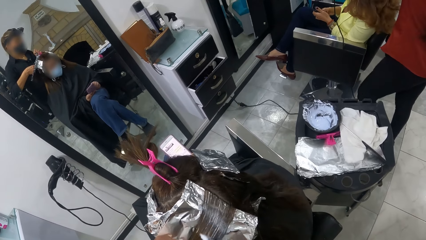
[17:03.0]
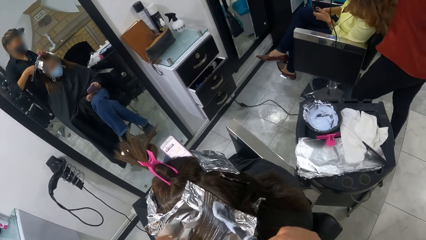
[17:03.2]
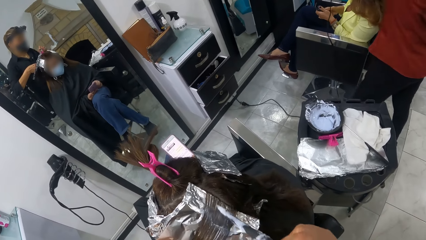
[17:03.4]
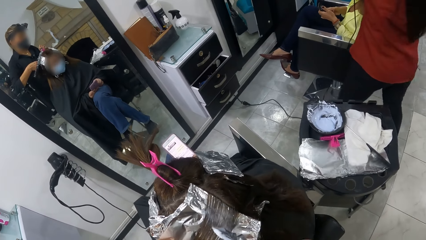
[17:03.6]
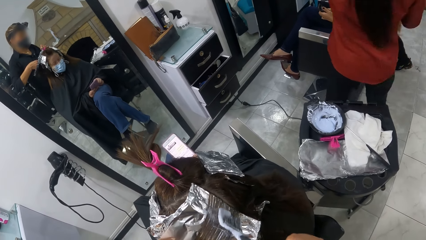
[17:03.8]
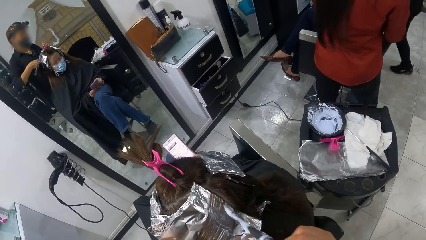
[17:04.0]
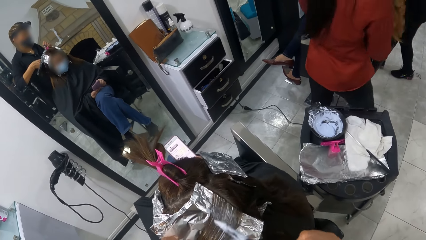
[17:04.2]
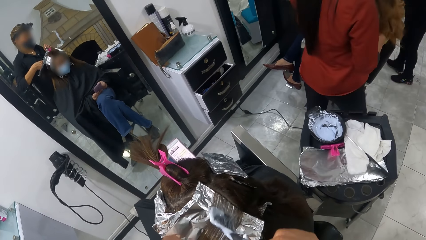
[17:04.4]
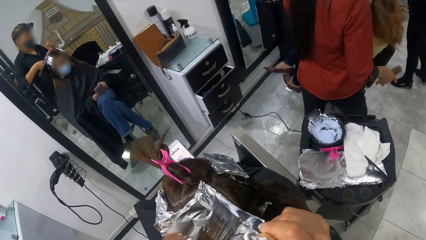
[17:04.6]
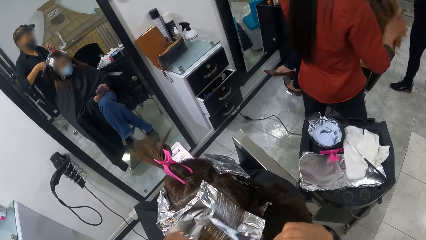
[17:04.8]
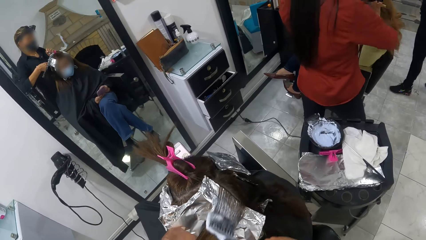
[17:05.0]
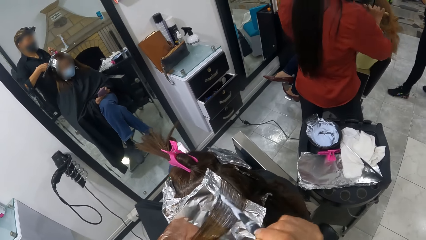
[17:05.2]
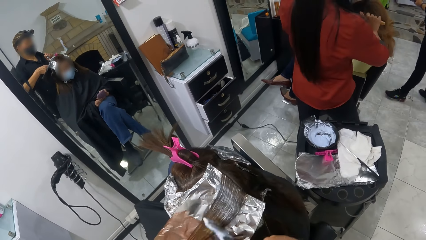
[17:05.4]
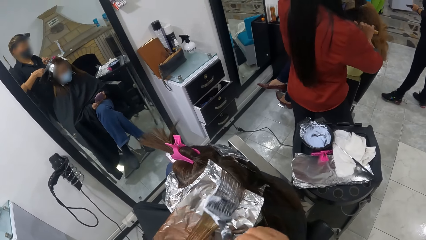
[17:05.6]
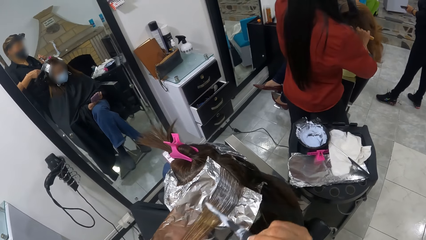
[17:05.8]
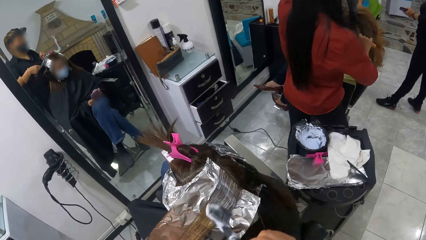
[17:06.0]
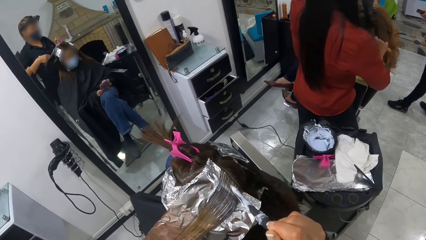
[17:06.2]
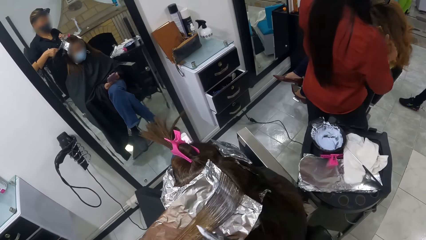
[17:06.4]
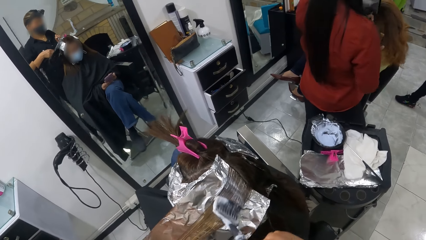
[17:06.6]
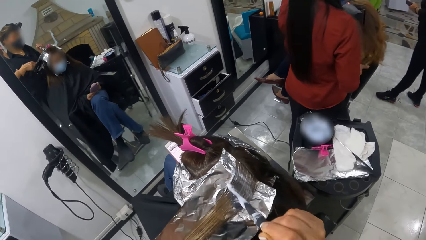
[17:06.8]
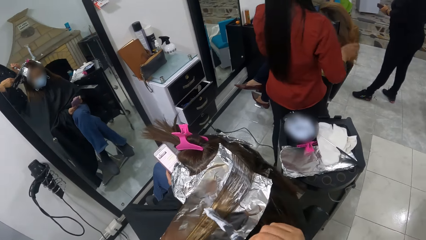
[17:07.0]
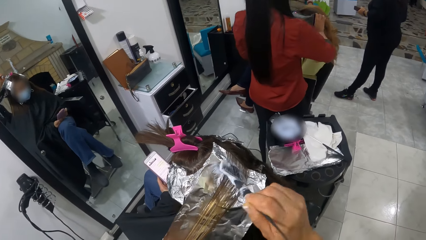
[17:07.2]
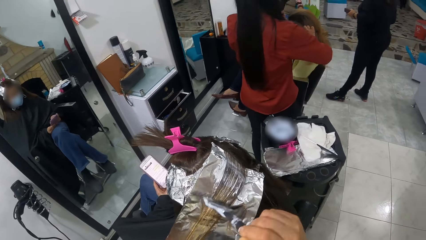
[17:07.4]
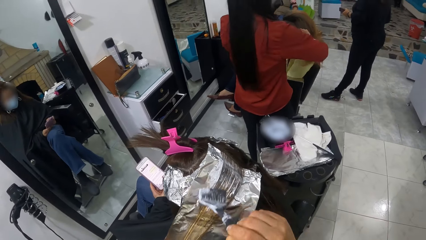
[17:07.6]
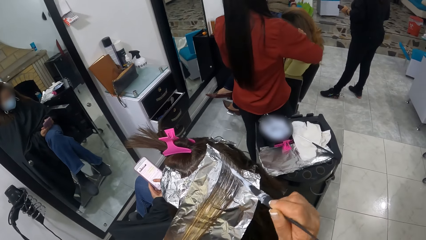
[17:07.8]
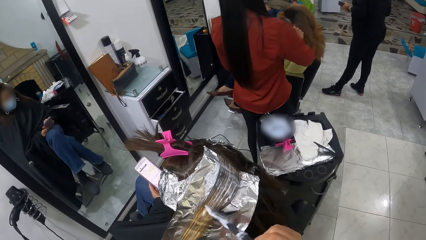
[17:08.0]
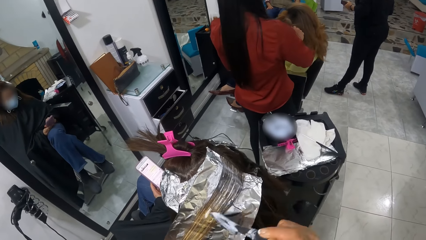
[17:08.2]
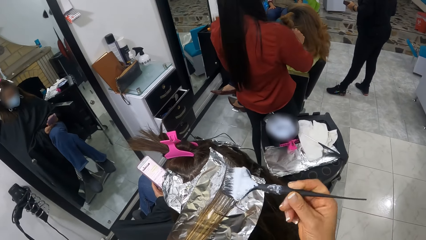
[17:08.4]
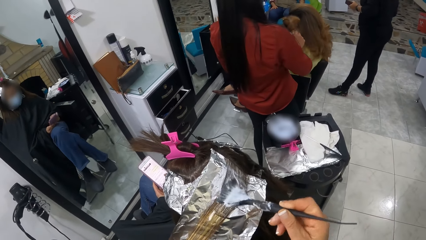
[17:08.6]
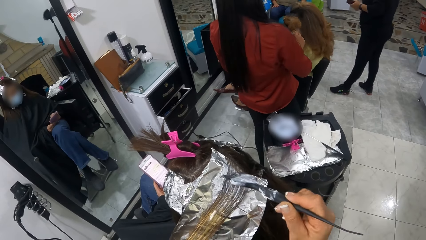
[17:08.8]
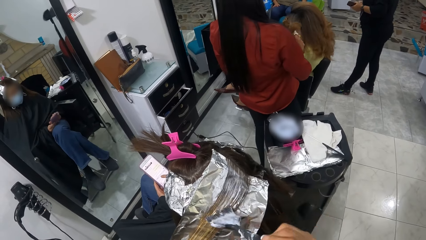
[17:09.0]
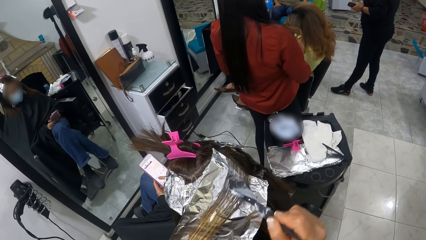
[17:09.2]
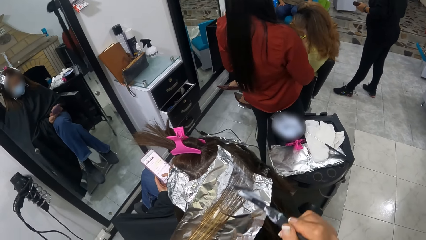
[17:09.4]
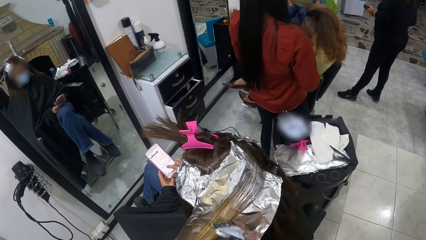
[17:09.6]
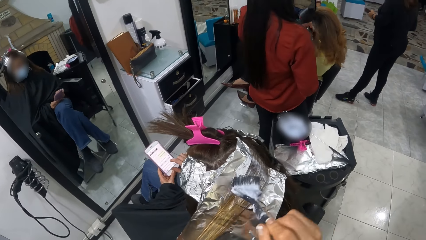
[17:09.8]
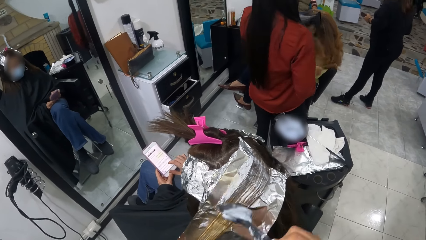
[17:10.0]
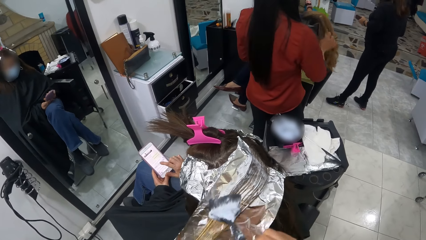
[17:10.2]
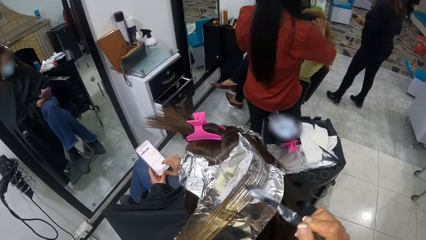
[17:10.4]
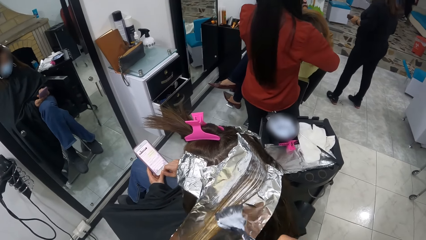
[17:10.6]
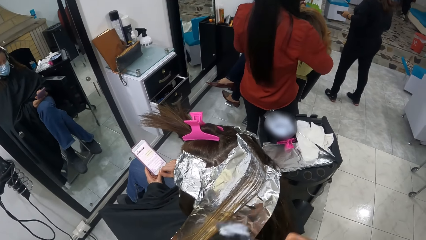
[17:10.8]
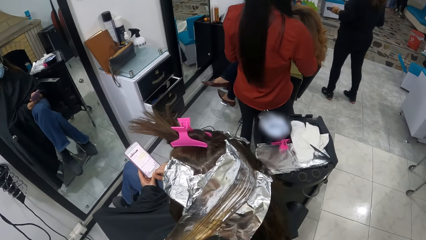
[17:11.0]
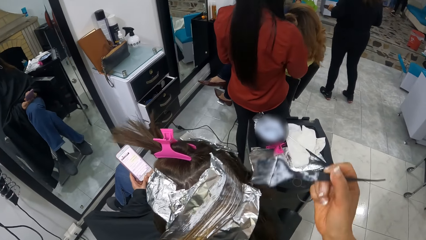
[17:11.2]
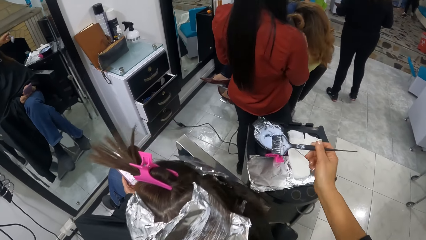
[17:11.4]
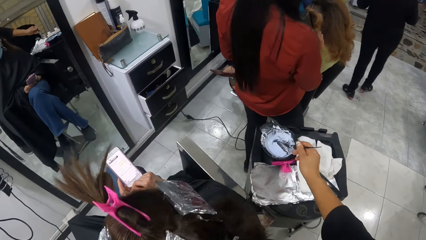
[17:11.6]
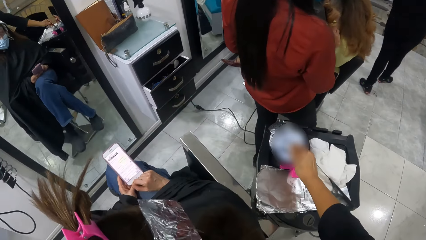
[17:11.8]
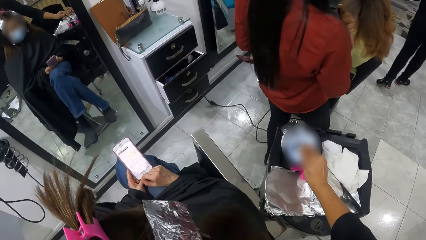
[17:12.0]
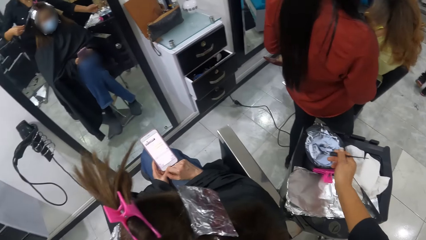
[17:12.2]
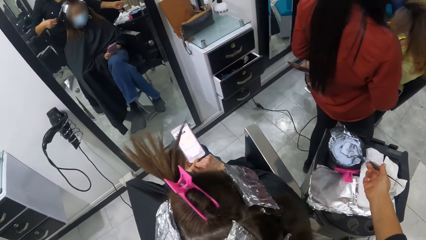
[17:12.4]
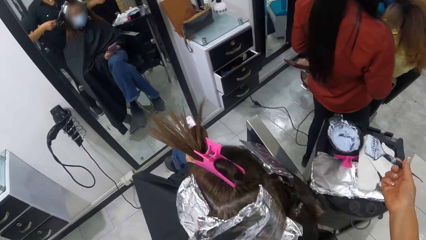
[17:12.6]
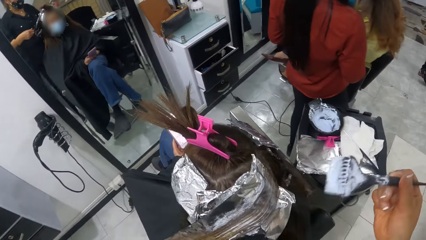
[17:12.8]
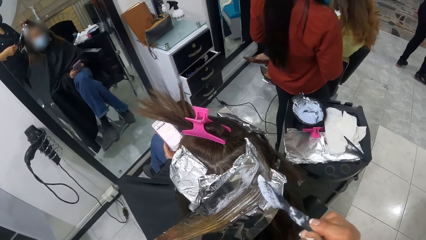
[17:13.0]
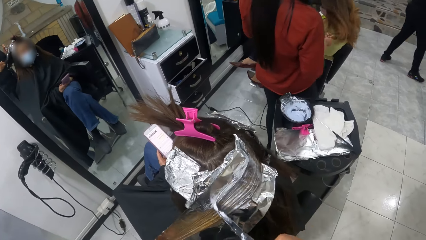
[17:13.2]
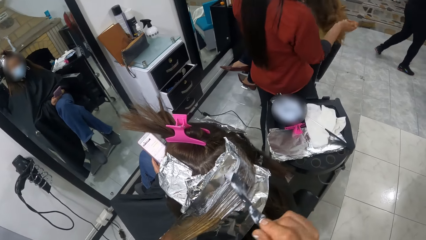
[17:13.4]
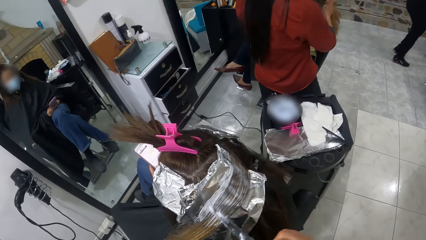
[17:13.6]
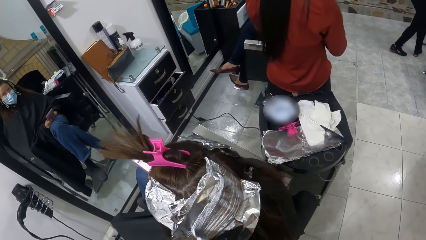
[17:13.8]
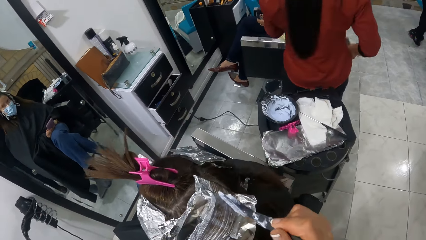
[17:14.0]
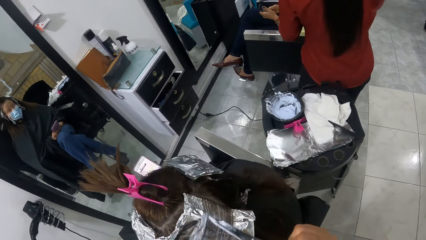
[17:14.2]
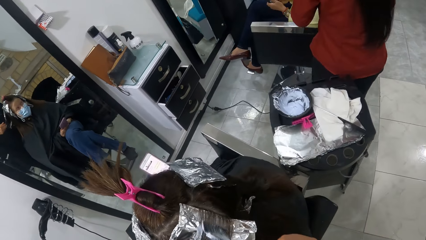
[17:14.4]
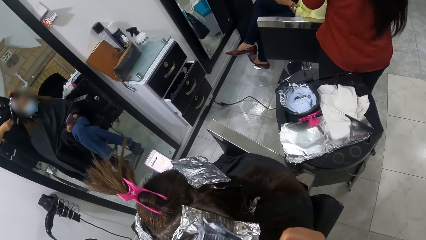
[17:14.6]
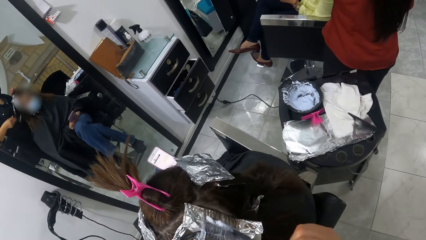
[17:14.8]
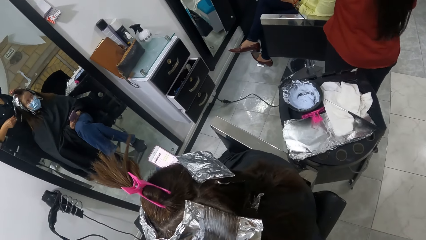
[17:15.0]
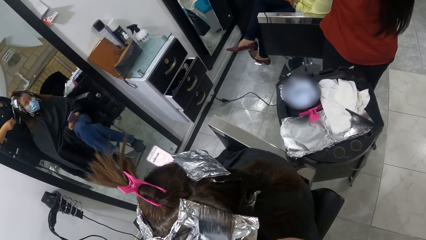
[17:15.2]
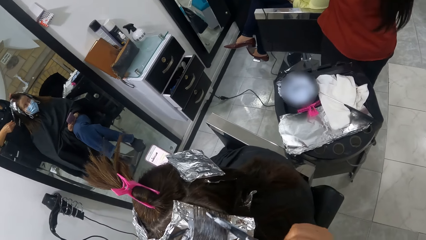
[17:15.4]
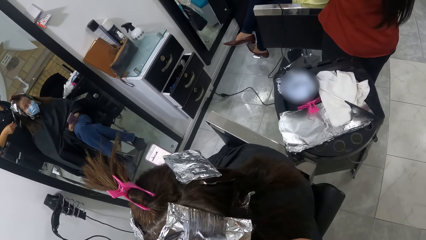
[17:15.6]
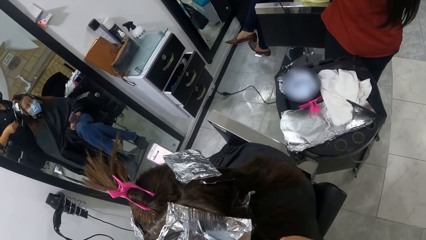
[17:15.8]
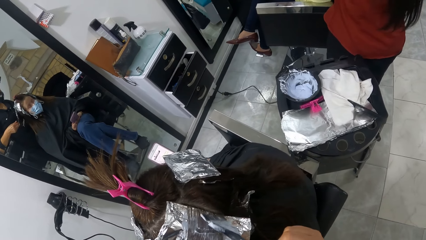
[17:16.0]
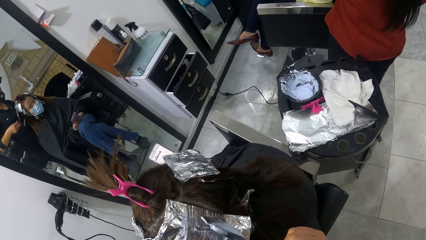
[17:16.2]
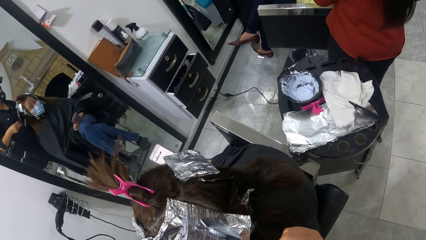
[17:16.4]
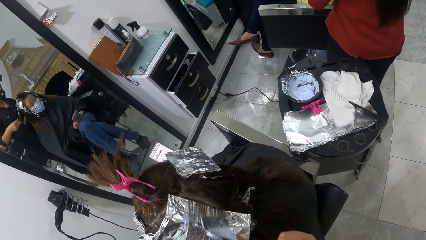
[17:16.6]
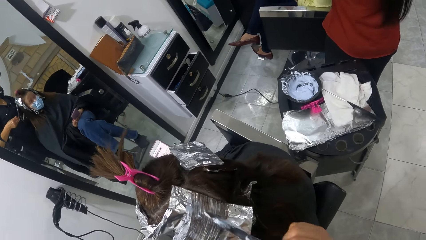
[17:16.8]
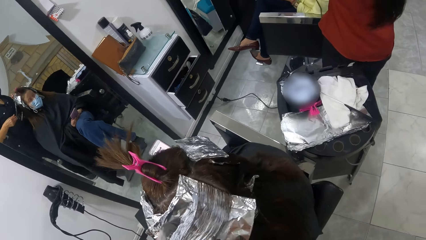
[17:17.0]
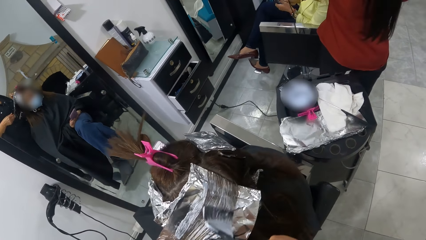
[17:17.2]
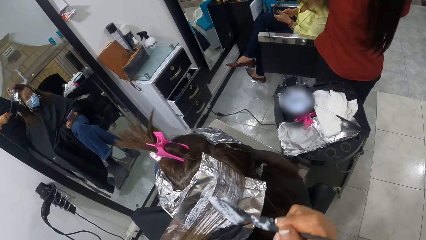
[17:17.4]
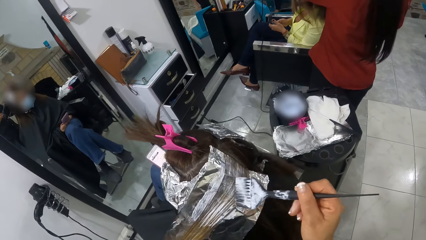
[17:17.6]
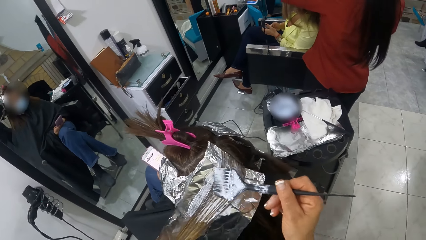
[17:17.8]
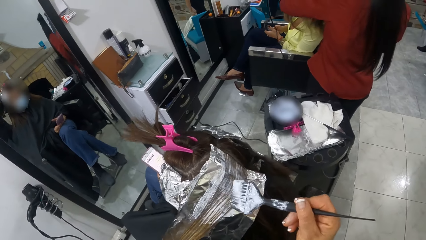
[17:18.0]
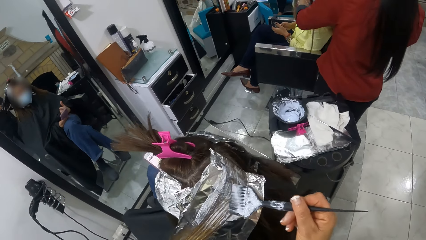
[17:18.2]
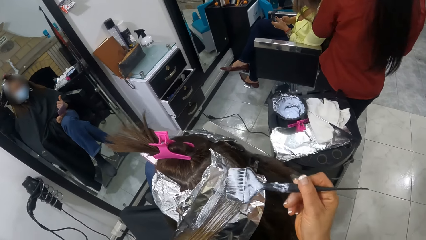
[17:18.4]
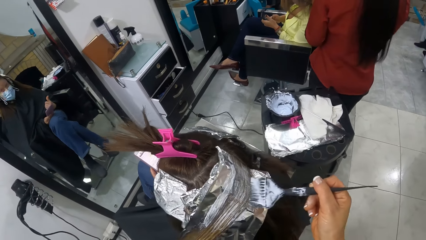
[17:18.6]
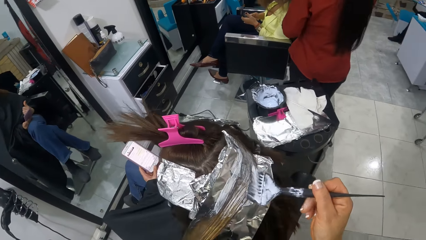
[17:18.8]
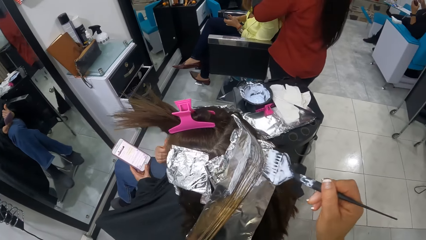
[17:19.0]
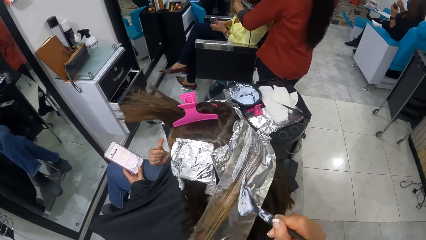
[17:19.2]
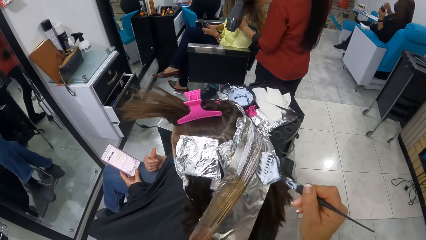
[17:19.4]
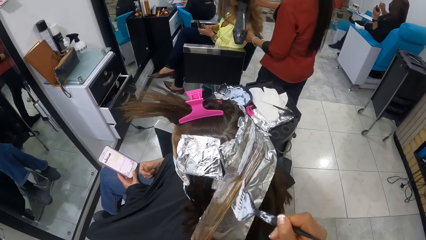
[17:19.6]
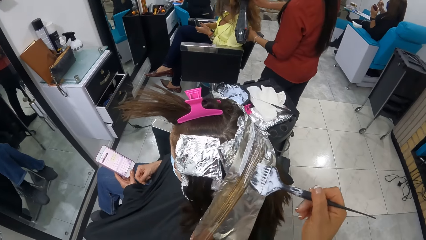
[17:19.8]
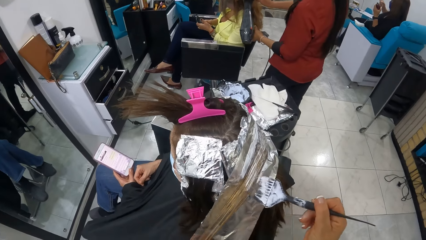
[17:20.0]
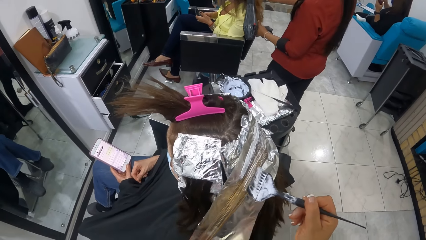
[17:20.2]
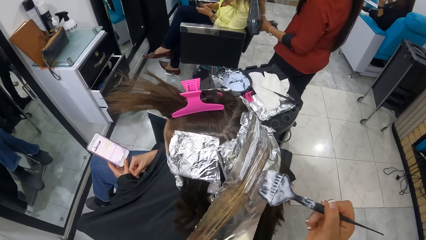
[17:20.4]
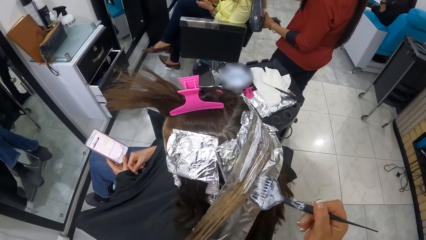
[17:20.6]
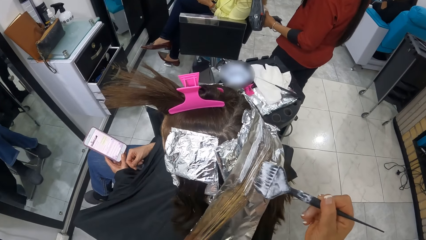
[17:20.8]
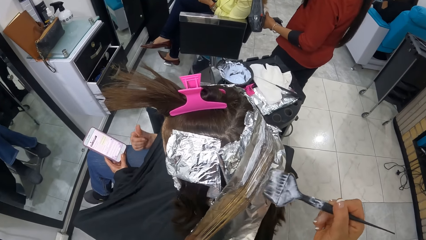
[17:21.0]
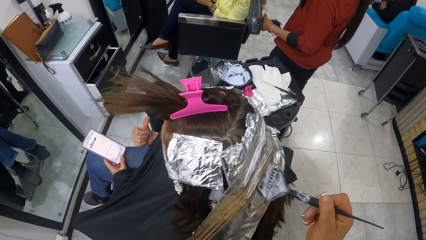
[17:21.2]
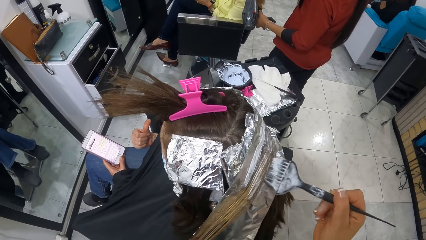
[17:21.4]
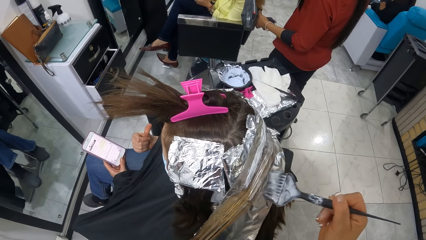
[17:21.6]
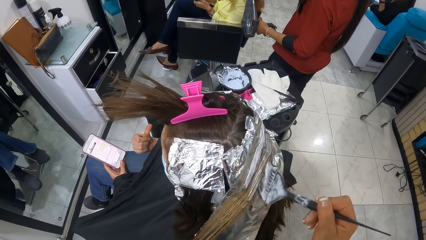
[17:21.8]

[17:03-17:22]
The camera wearer dips the brush in her right hand into the dye container on the stand. She loads the brush in her right hand with dye from the container. She applies dye on the woman's hair with the brush in her right hand.
